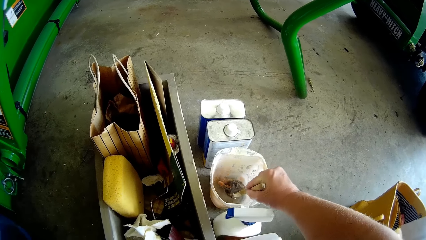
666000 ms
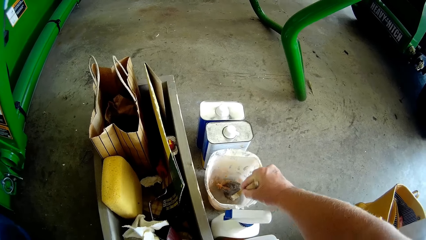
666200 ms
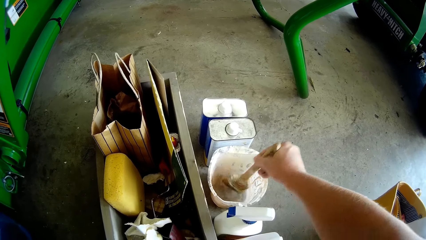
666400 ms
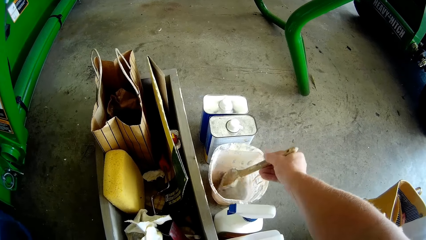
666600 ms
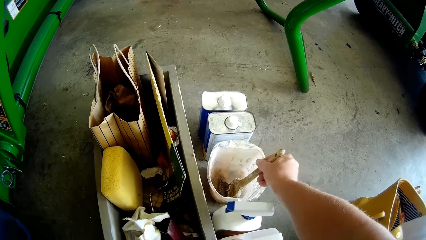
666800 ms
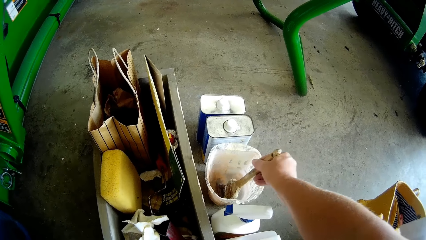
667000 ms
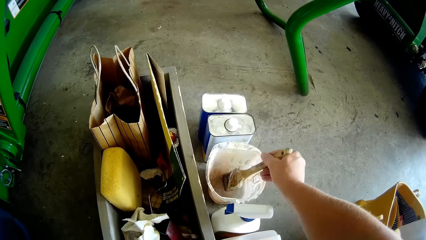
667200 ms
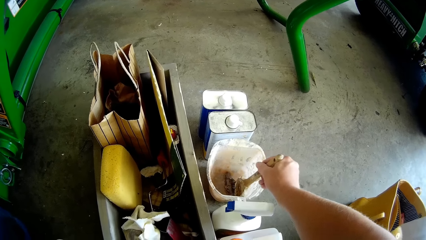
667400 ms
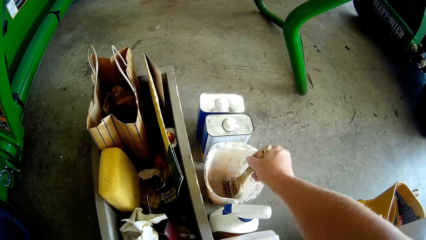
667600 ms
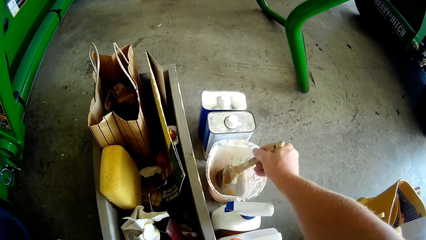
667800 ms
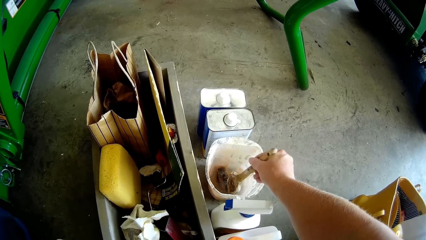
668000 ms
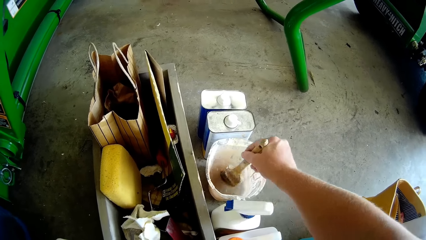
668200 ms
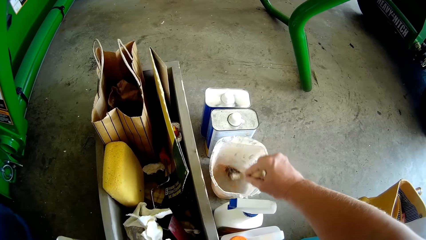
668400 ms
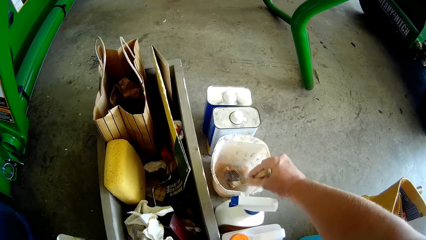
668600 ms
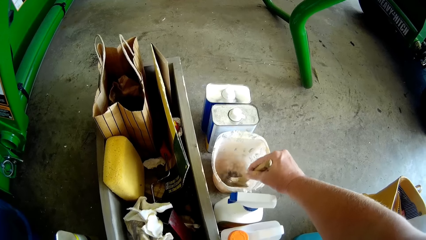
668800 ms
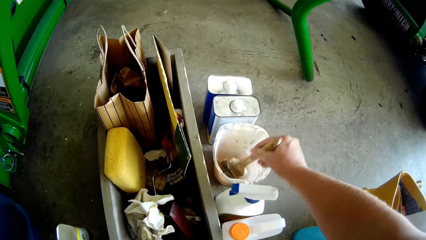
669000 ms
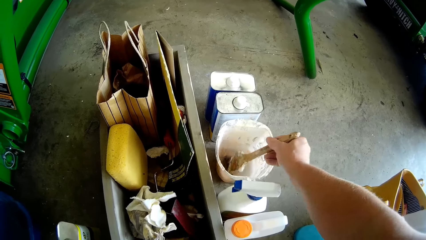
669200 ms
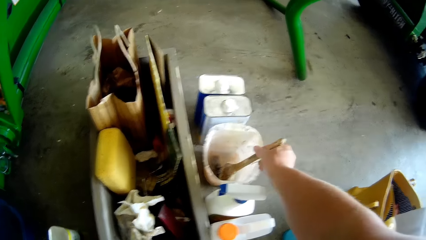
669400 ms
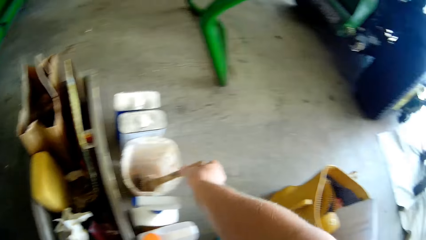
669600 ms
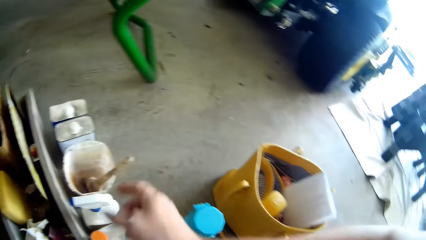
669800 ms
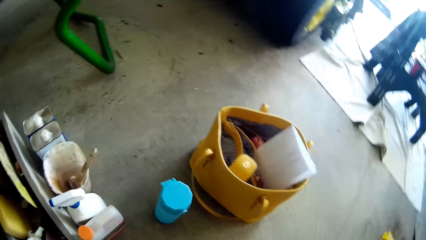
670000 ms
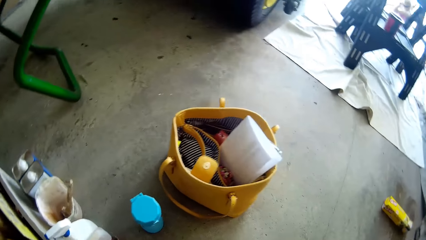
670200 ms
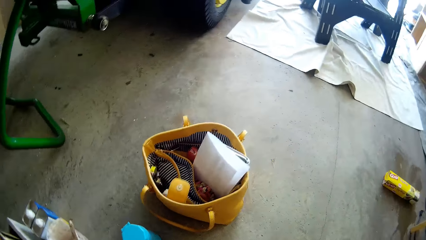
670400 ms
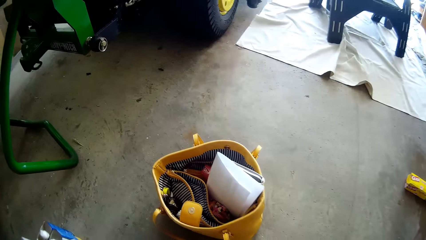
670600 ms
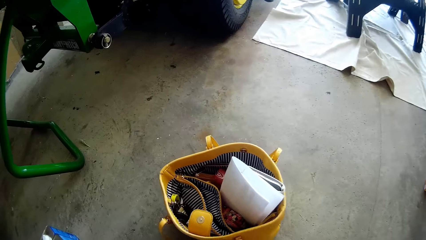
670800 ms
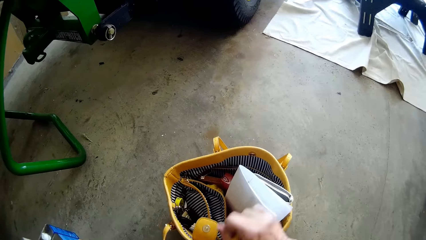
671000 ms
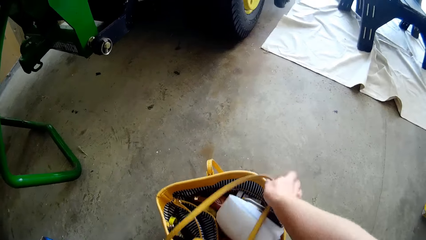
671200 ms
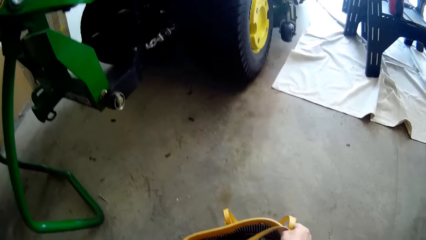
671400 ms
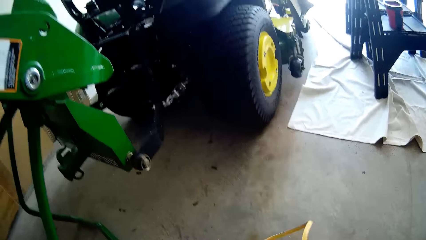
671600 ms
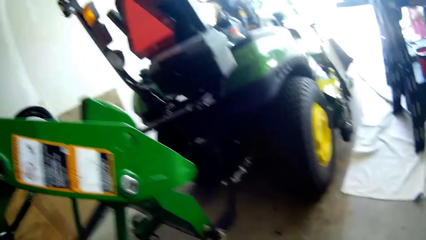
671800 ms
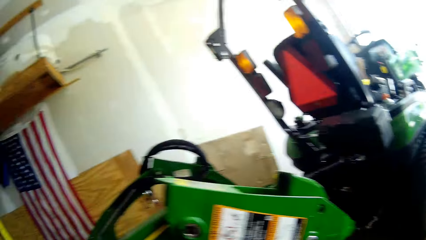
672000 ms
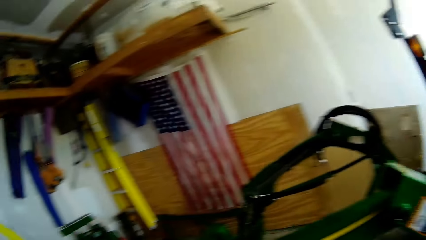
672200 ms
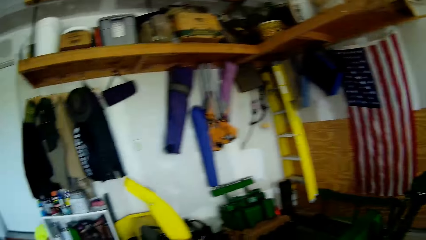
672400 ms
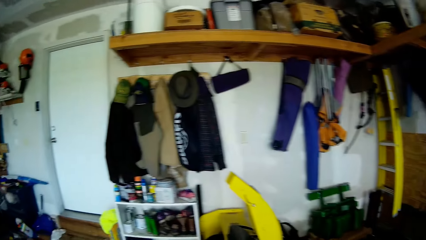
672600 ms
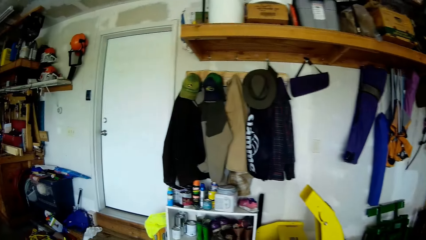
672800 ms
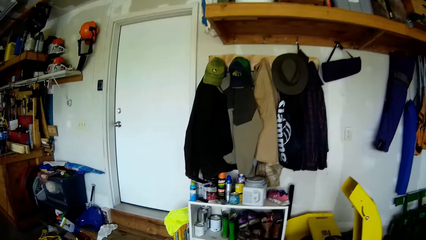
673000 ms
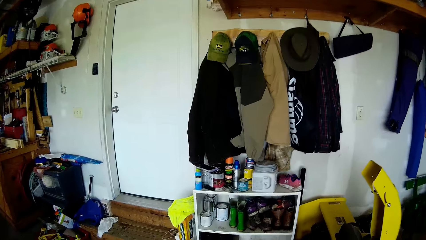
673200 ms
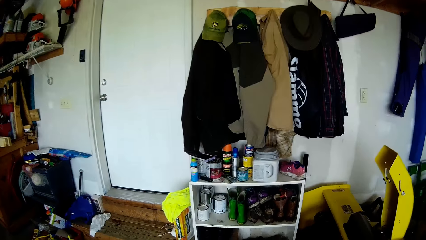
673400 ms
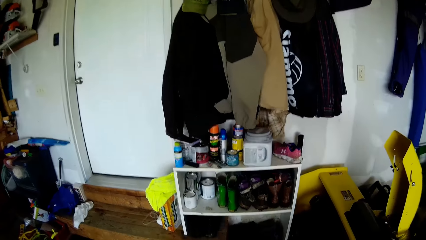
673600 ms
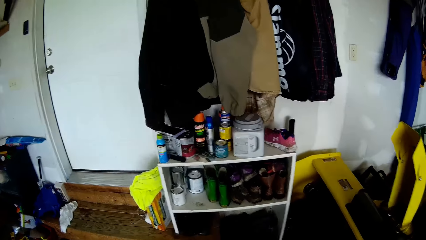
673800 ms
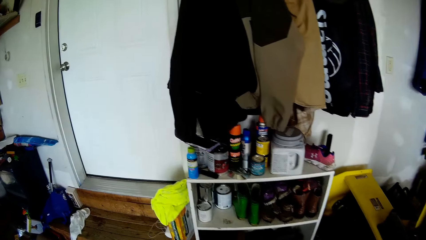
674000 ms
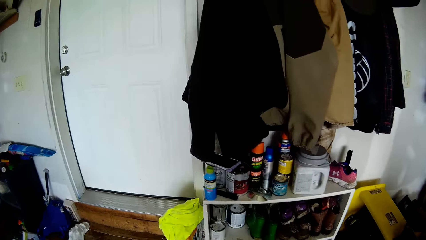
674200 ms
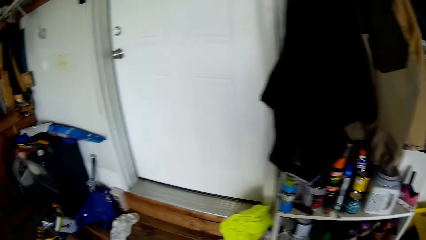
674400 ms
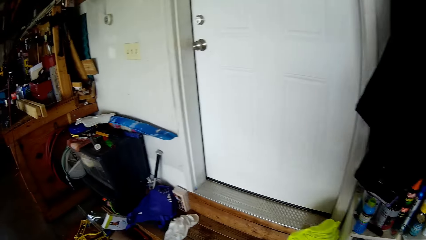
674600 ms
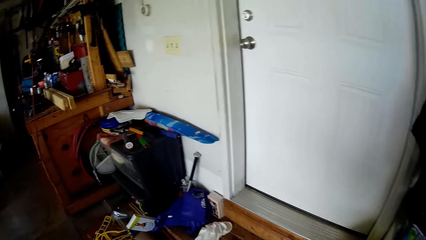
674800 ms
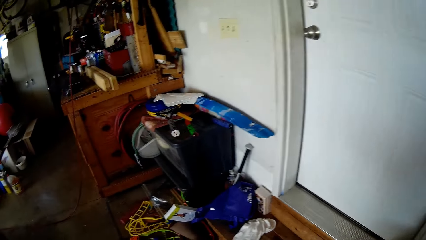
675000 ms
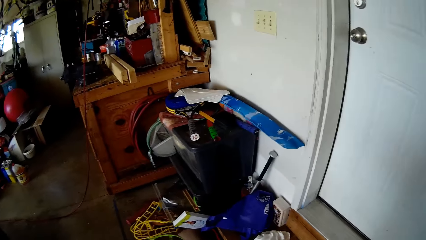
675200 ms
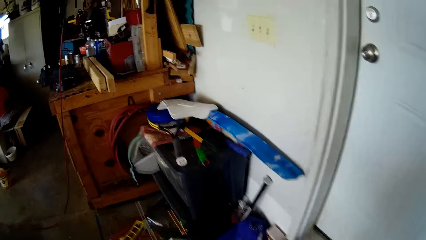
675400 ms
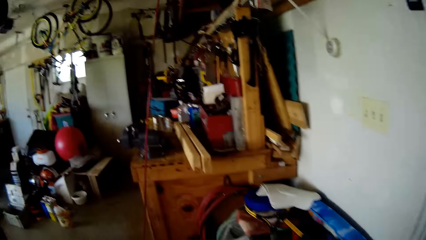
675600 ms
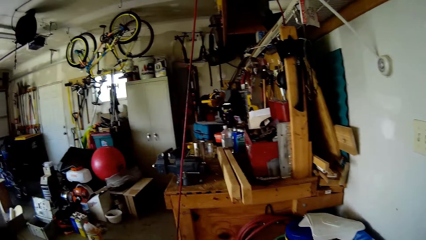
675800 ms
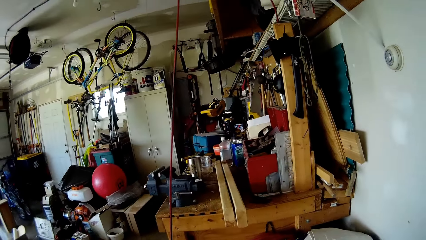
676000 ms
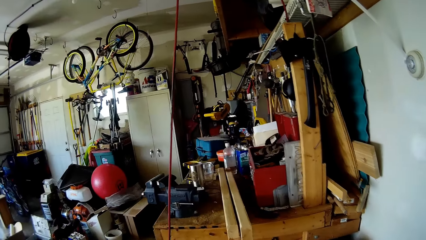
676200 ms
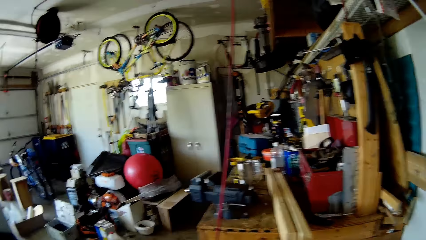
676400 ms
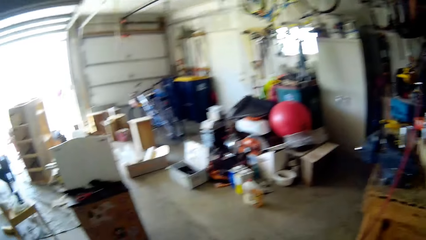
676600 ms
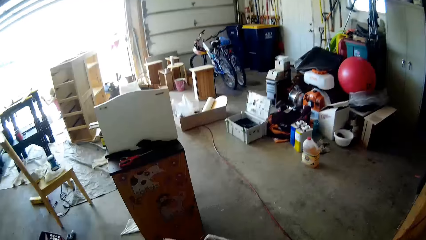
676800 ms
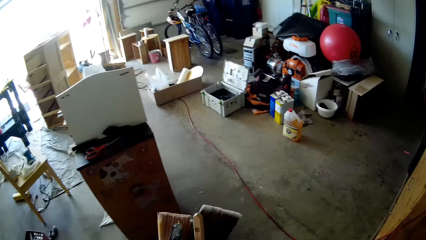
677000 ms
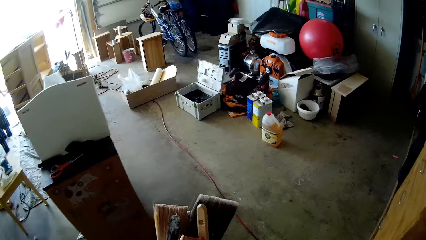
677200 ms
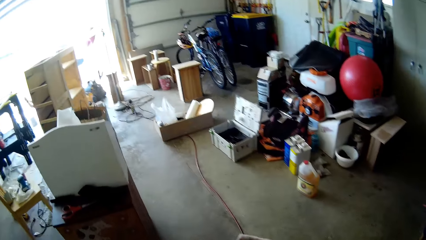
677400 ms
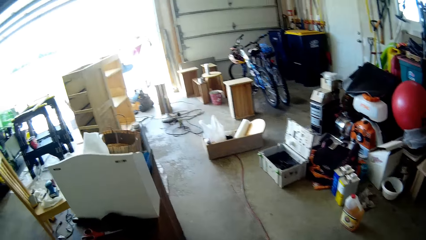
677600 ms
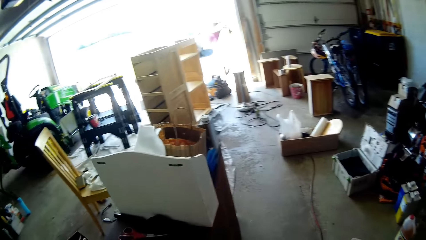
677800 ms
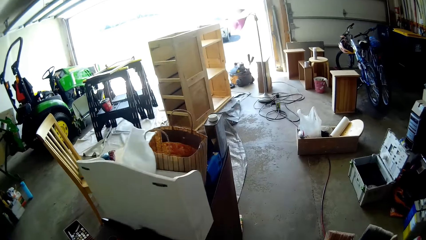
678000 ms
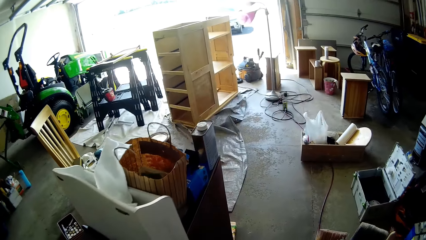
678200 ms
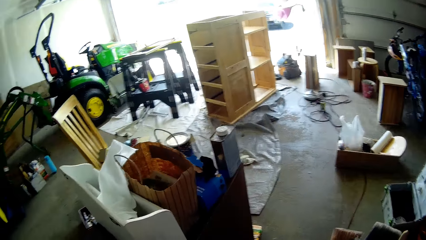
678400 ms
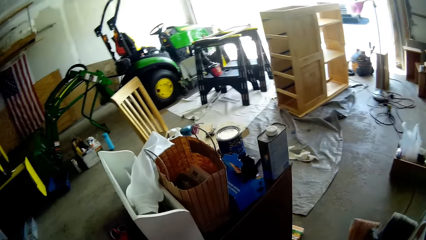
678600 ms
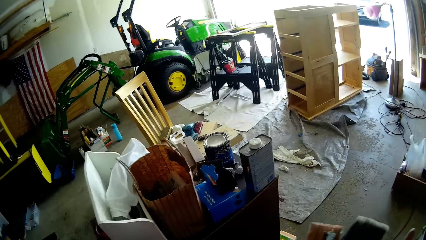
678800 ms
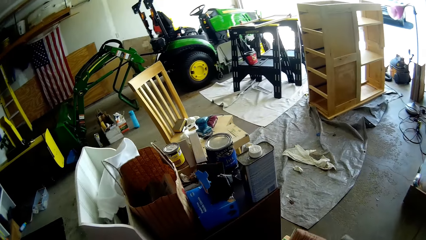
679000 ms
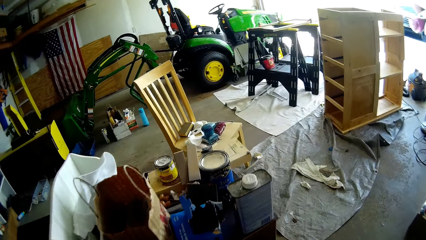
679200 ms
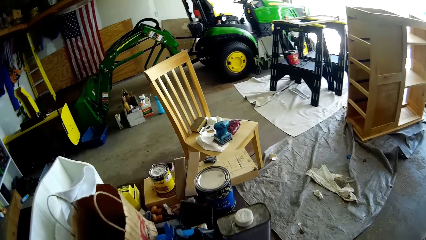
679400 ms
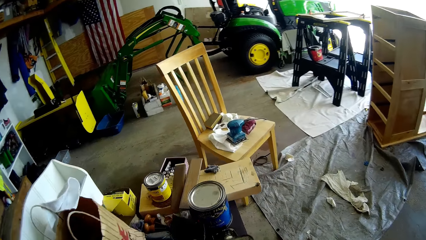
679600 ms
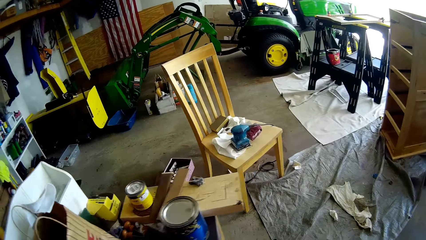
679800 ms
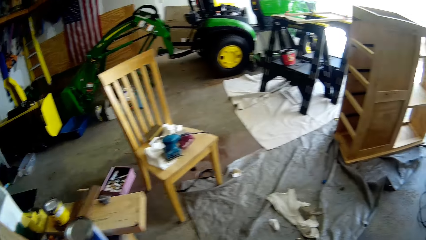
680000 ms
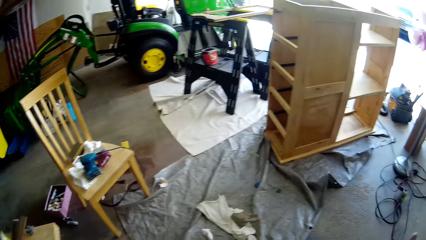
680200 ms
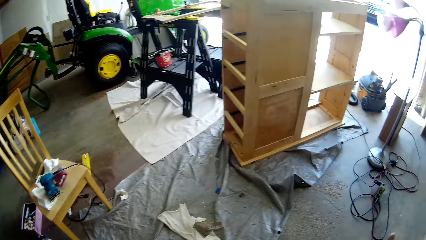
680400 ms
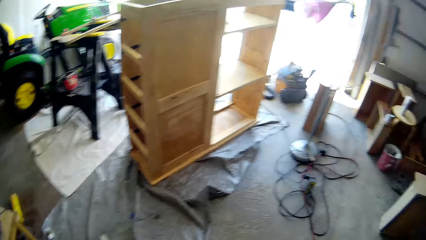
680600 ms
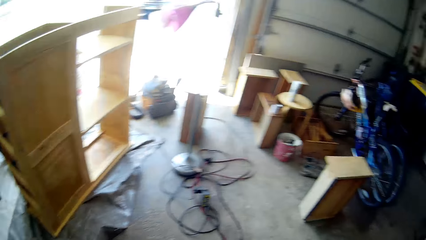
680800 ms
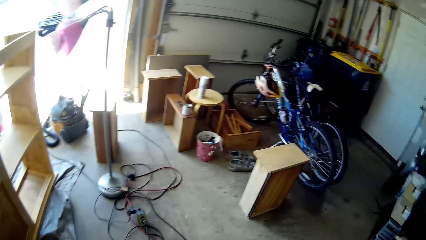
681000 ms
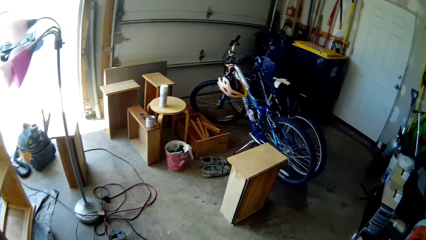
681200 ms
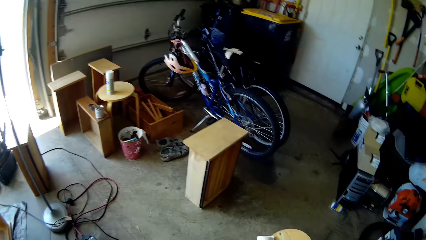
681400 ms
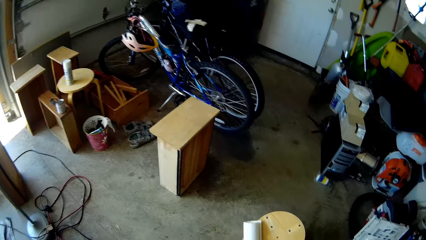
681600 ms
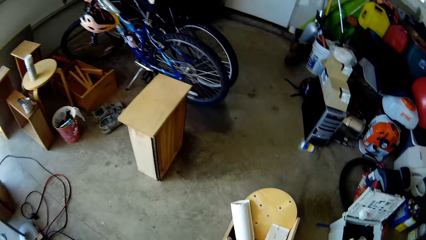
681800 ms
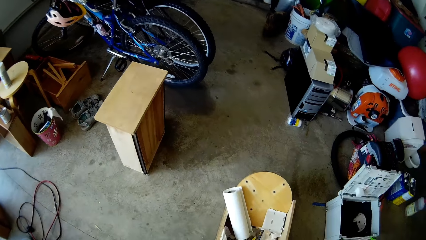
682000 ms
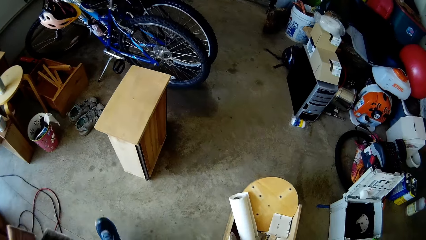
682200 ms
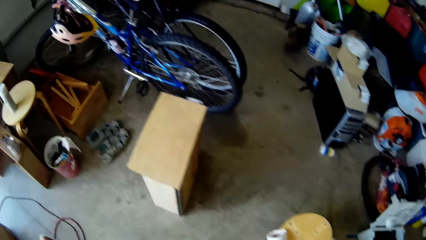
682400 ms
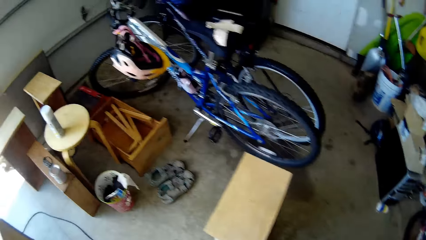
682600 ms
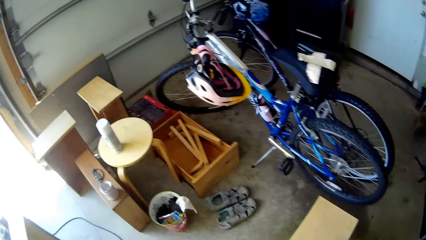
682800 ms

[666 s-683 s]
The camera wearer drops the paintbrush in the container with her right hand. She picks up a handbag from the floor with her right hand. She touches the bag. She interacts with the woman. She moves around the workshop. She talks to the woman. She holds five paintbrushes in both hands.
